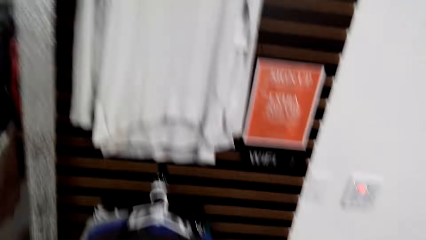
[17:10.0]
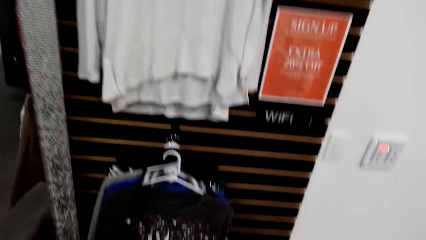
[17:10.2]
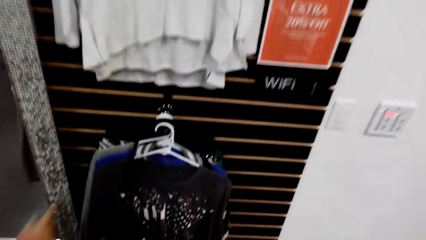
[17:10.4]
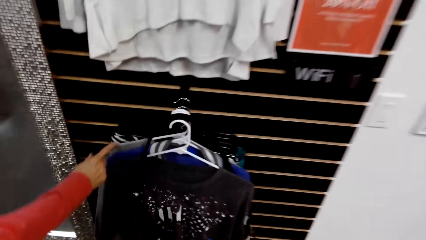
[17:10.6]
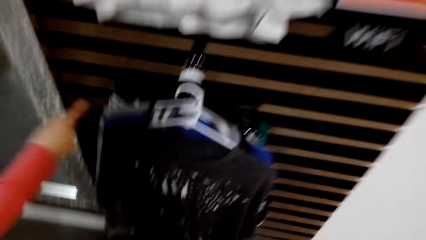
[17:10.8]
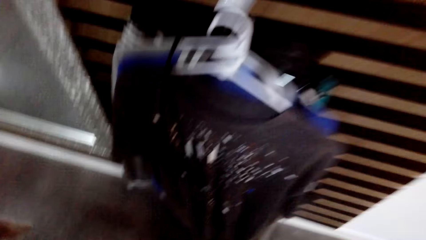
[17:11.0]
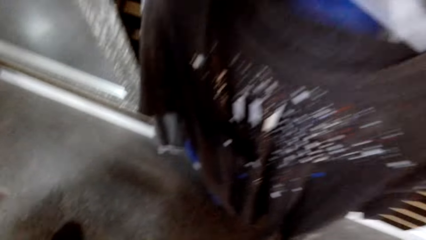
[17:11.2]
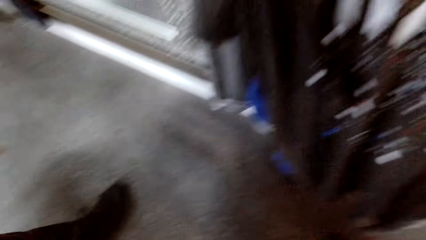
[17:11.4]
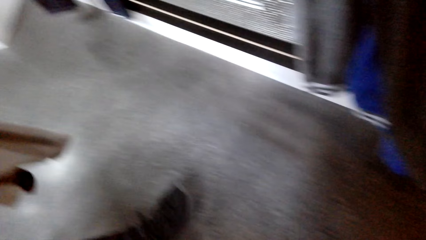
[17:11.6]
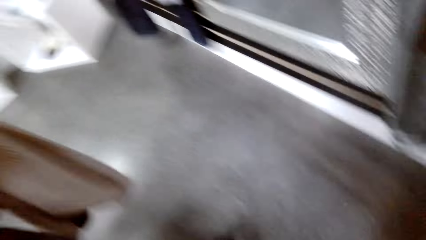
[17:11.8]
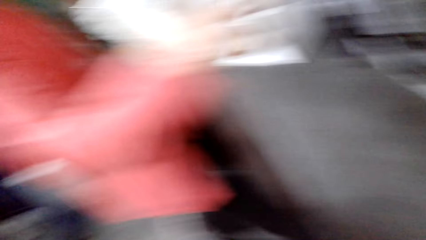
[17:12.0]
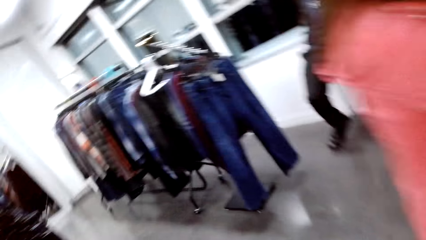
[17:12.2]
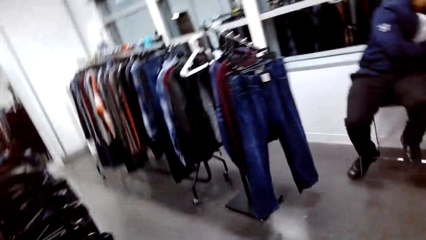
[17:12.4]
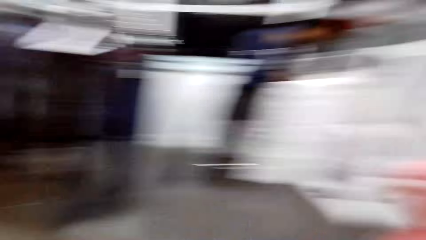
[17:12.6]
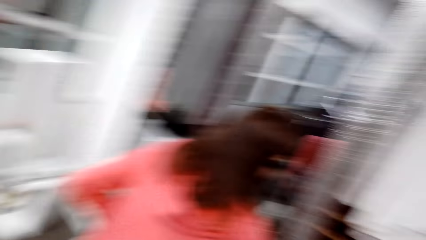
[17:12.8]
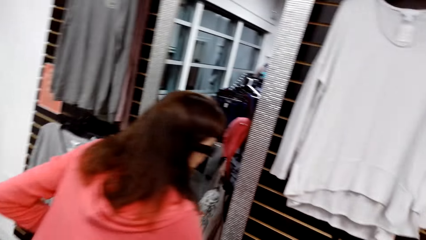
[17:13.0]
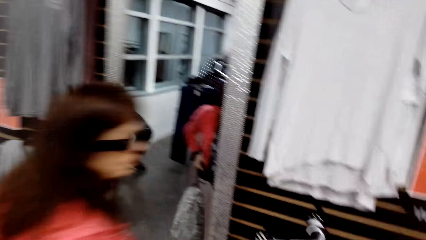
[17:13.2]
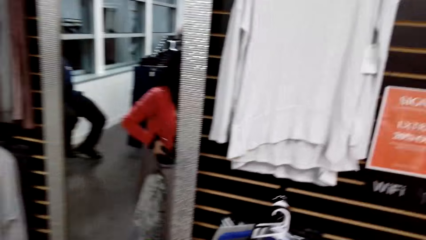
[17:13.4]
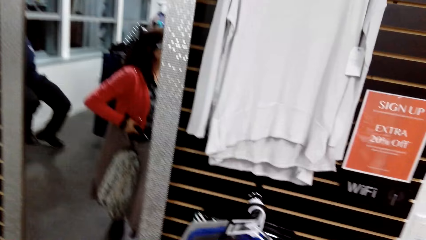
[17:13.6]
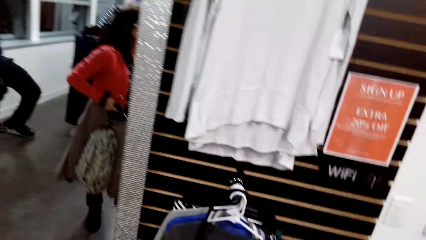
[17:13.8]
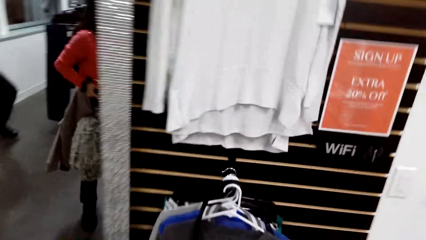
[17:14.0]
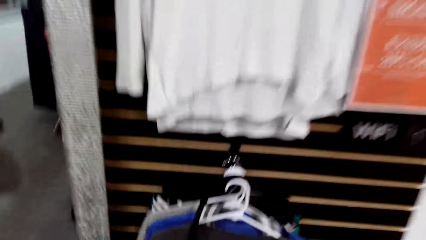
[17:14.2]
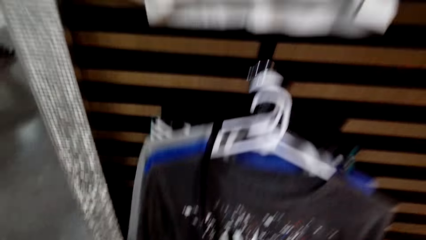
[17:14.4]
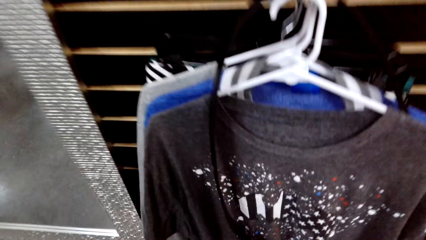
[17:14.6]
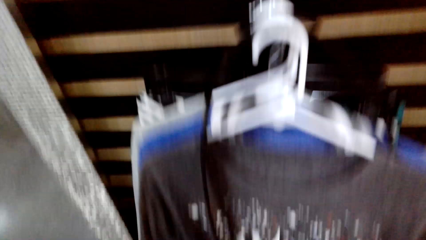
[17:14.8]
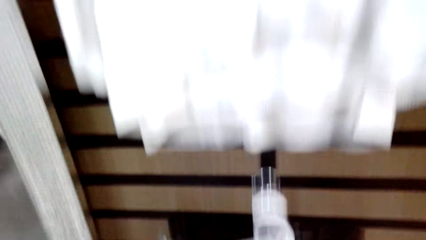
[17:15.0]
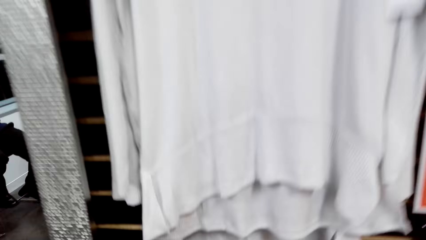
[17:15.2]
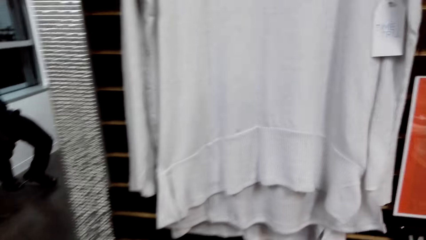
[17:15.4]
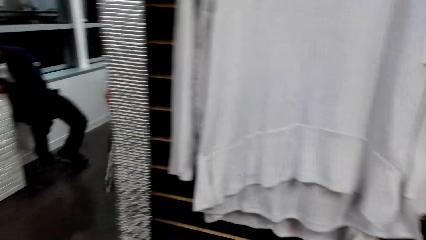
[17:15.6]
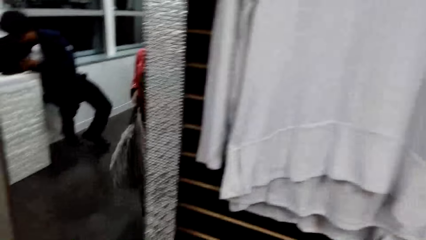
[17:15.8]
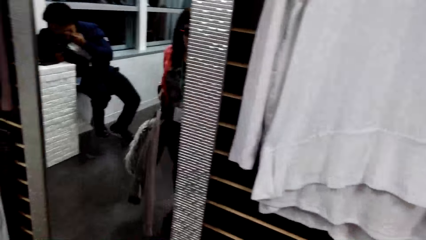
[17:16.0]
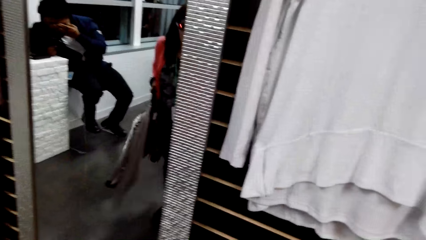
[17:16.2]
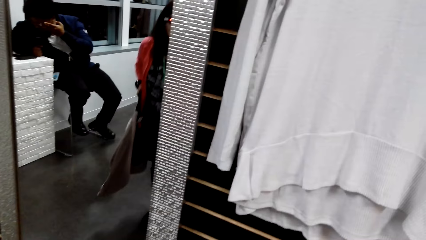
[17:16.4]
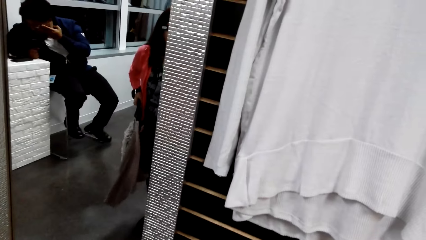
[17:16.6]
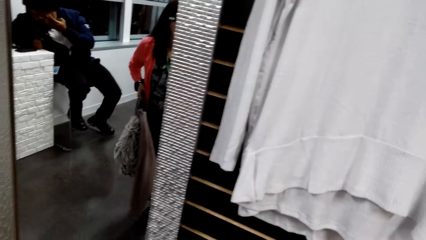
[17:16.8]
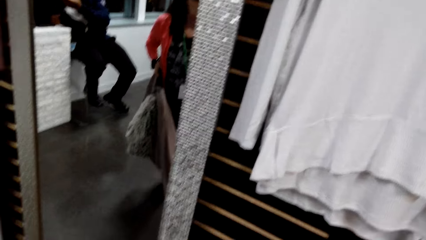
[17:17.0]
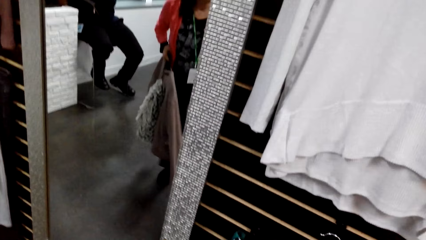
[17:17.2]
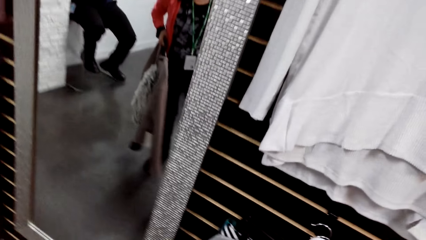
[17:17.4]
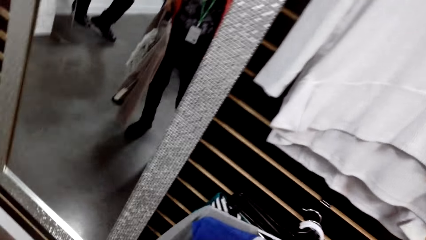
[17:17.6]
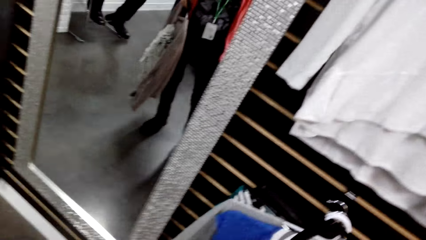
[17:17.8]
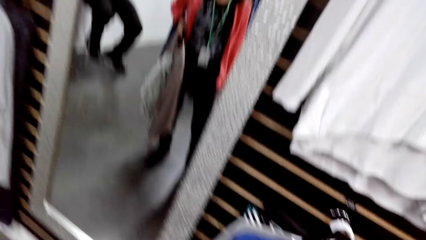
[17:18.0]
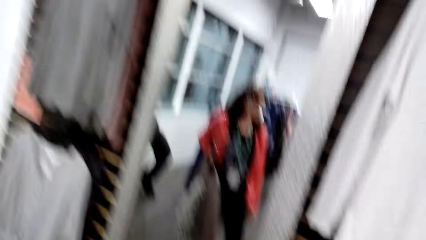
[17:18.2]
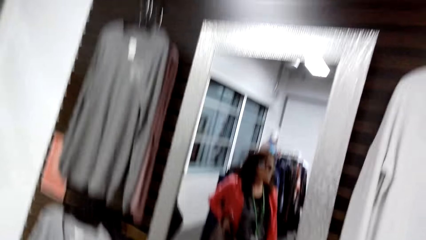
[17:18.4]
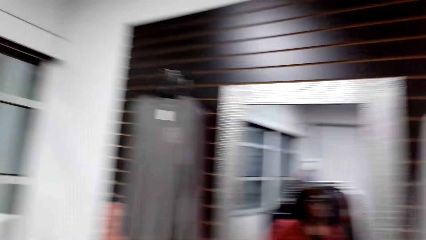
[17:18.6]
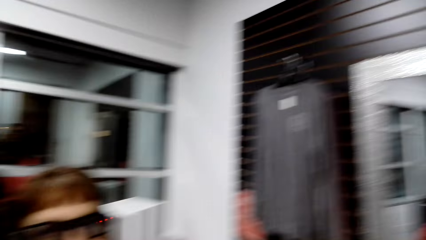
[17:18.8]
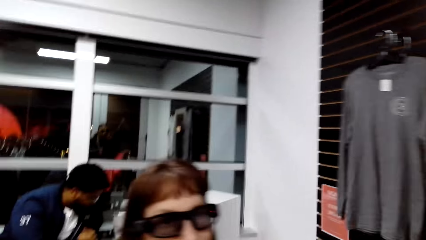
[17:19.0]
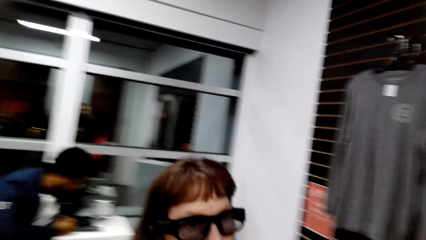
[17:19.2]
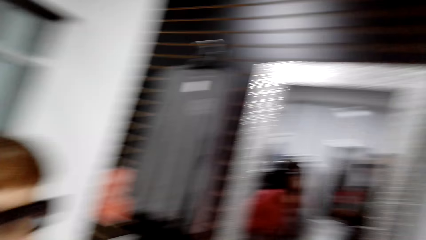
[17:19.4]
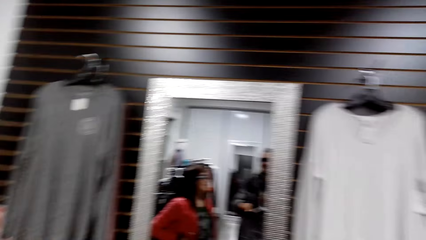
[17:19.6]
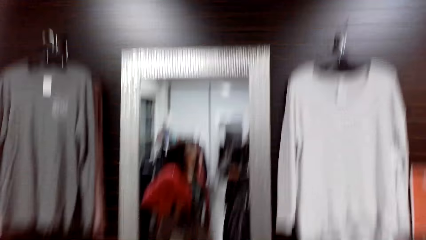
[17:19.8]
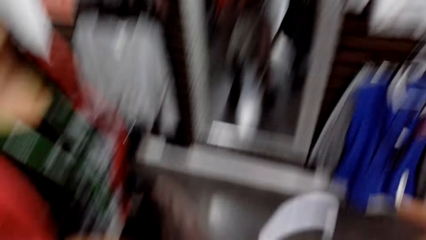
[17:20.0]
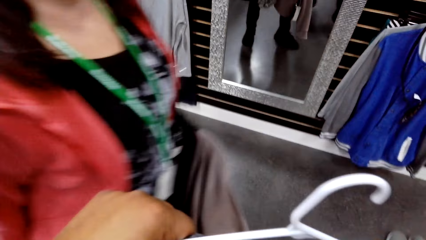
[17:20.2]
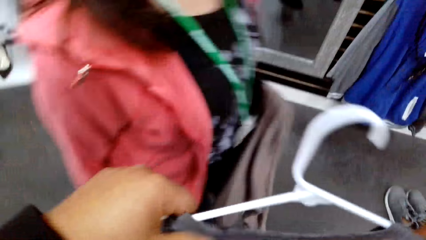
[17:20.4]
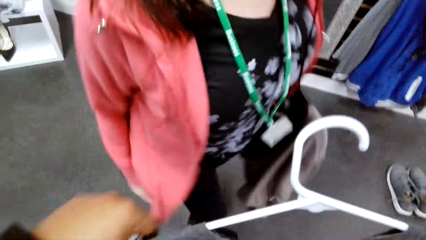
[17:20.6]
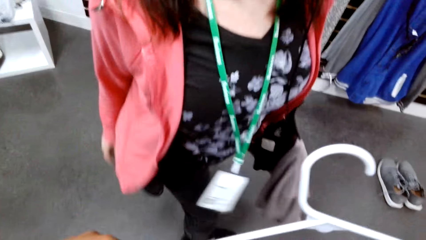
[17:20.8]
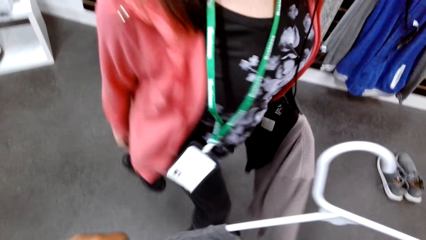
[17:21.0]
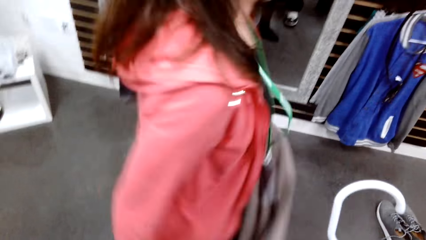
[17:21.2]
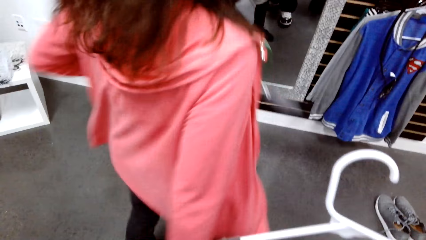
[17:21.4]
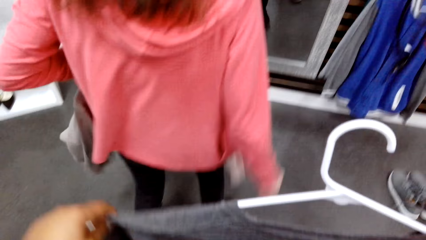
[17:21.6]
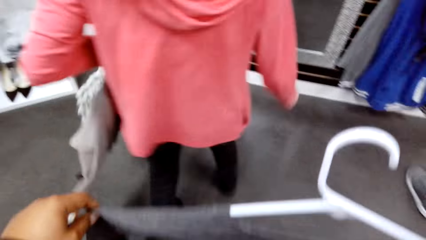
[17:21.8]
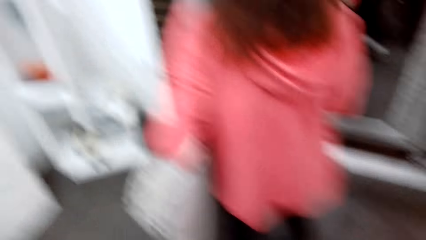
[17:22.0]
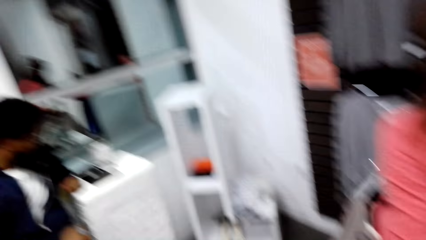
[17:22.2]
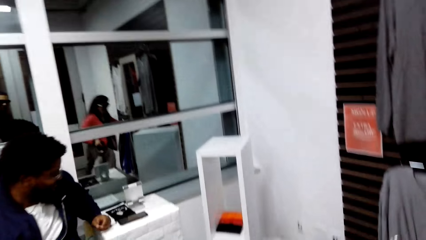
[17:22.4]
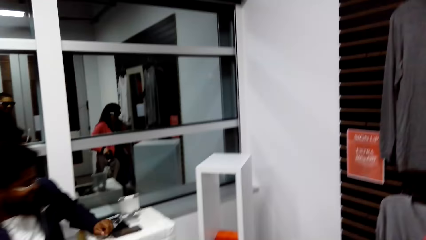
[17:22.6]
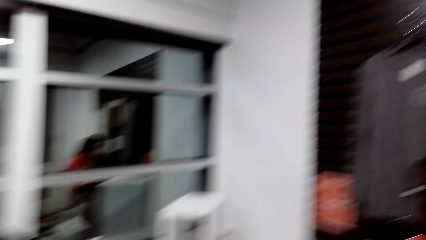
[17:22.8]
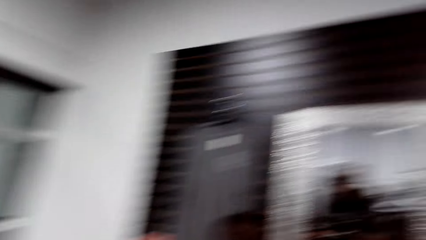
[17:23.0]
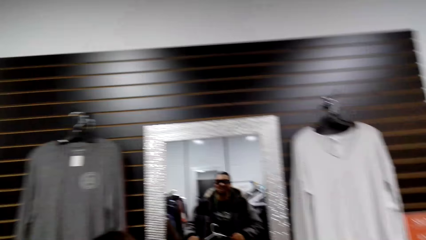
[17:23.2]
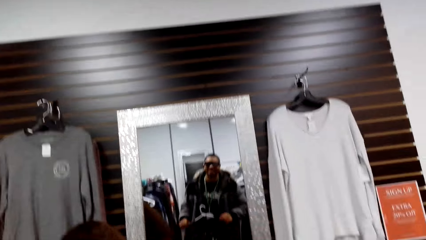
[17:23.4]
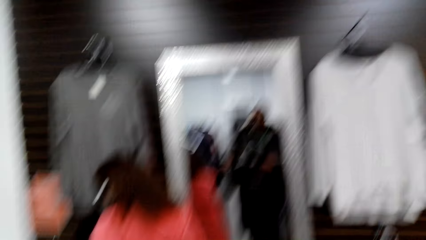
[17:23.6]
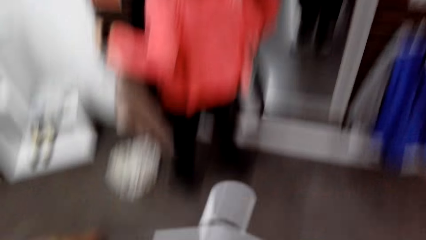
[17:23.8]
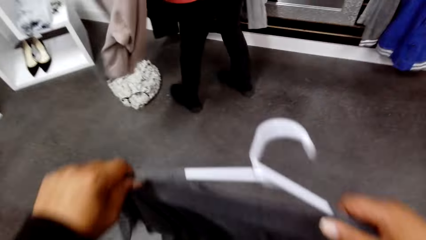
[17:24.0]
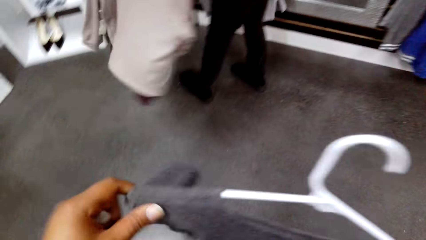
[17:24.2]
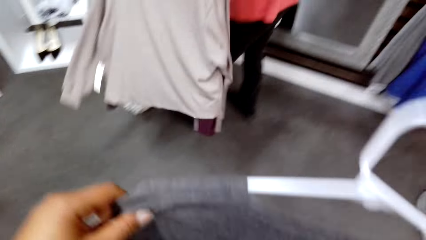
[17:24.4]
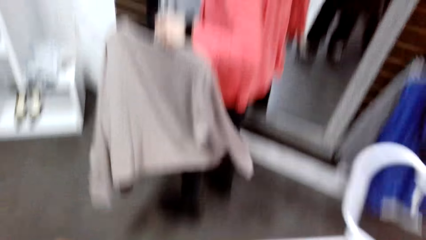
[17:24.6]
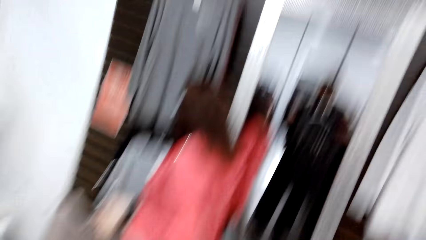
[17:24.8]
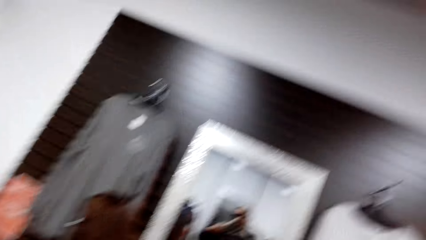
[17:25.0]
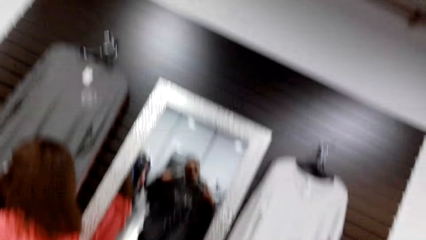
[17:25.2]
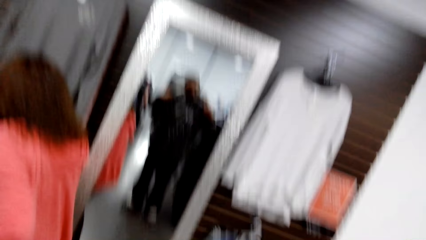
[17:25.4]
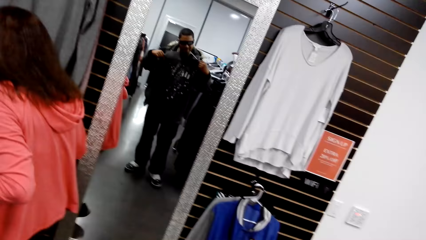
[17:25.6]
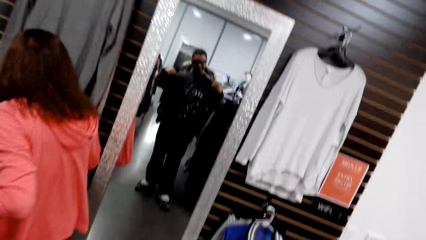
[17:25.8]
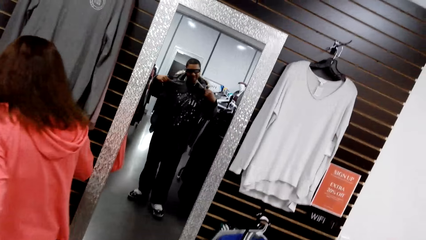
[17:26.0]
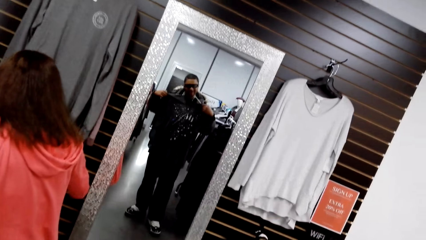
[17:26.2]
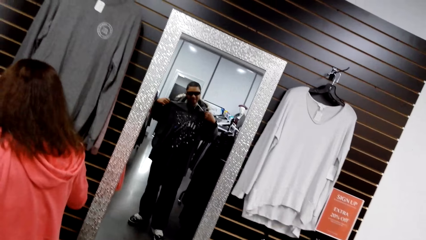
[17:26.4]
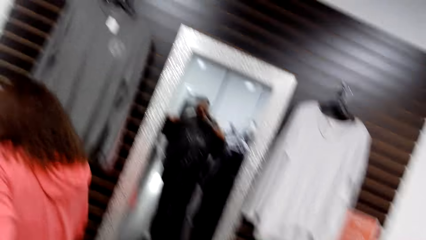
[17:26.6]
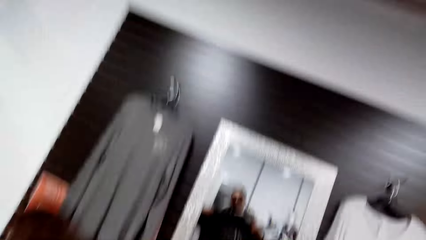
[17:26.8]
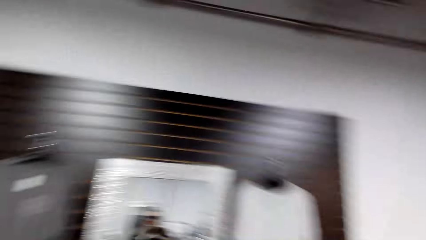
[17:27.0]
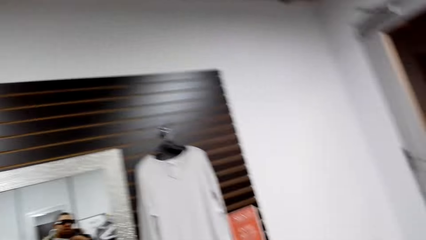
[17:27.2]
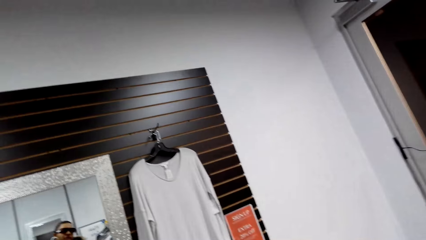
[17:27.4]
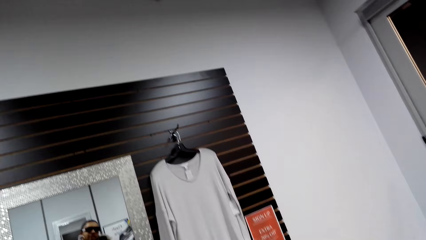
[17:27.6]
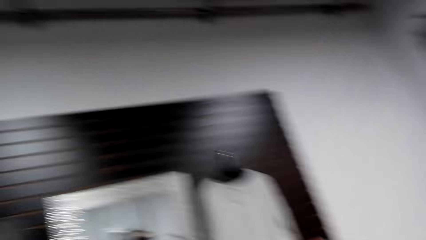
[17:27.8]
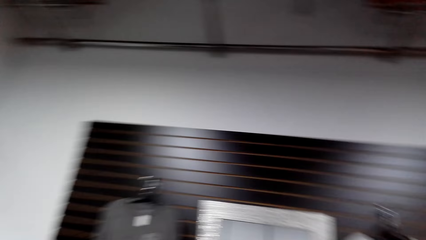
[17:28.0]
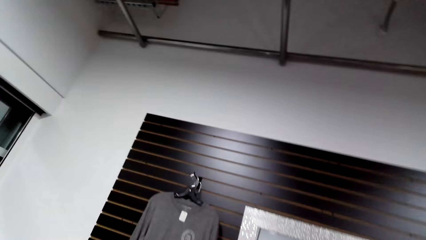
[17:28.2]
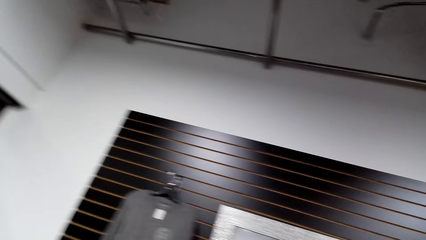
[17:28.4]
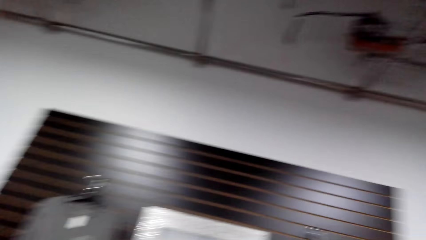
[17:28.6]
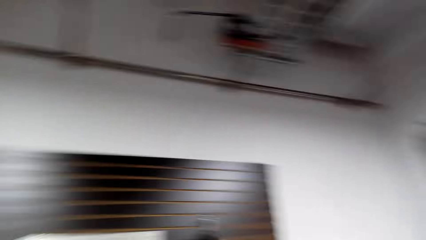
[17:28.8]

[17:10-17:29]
The camera wearer walks around the clothing store. A woman picks up a cloth. The camera wearer dialogues with the woman. They converse with the woman. They stand in front of a mirror. They fit a shirt.
